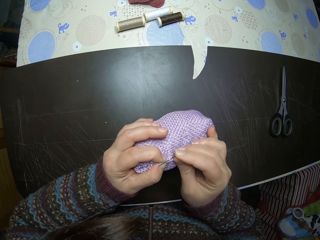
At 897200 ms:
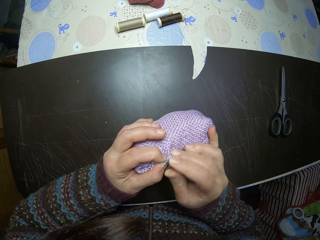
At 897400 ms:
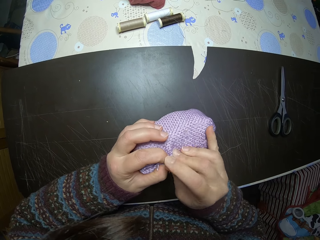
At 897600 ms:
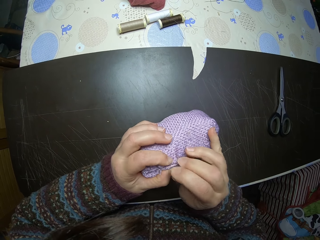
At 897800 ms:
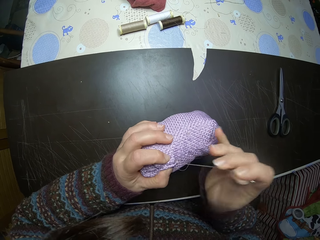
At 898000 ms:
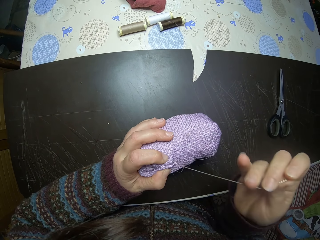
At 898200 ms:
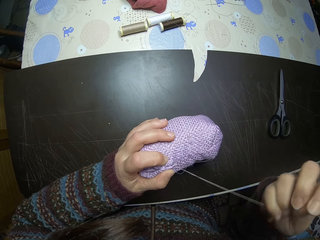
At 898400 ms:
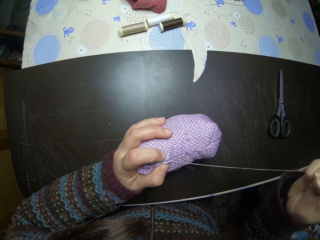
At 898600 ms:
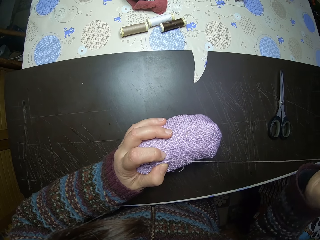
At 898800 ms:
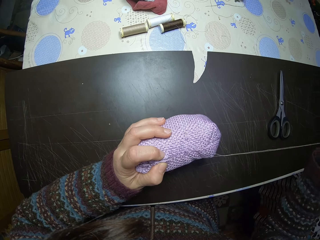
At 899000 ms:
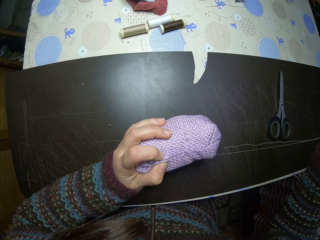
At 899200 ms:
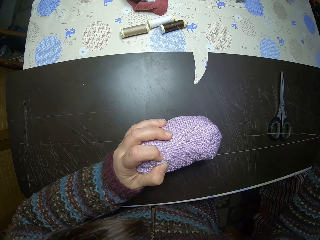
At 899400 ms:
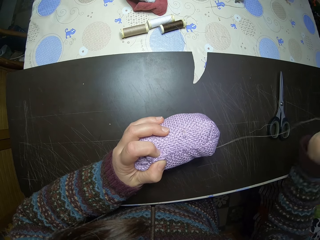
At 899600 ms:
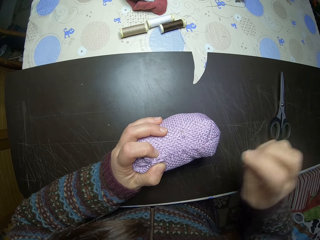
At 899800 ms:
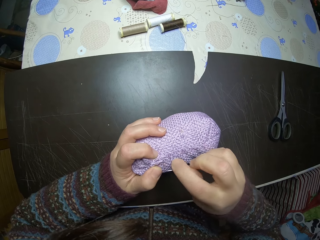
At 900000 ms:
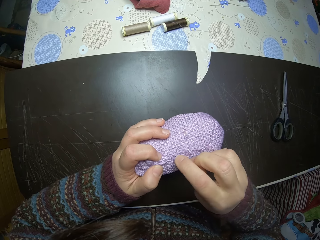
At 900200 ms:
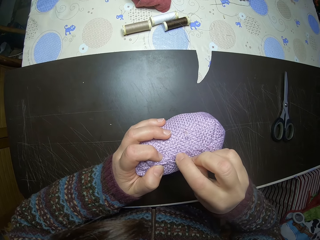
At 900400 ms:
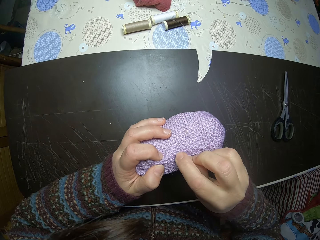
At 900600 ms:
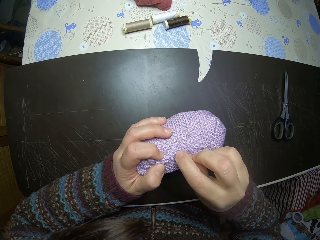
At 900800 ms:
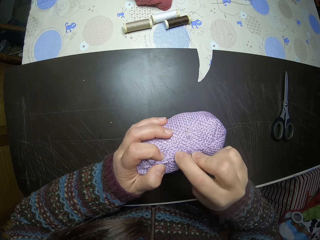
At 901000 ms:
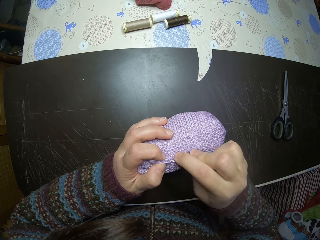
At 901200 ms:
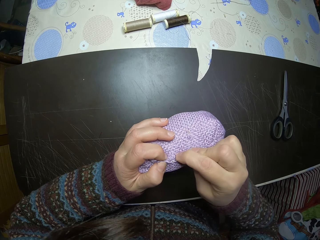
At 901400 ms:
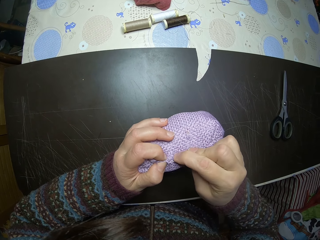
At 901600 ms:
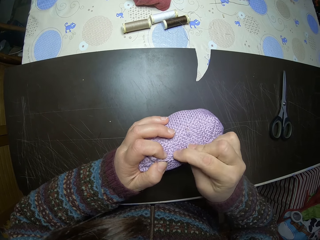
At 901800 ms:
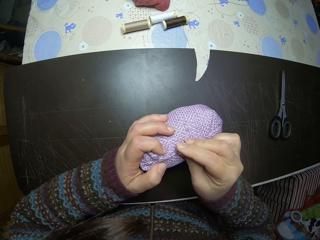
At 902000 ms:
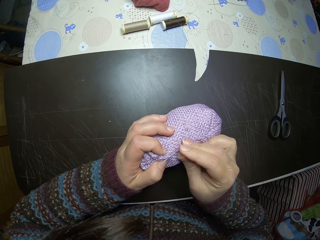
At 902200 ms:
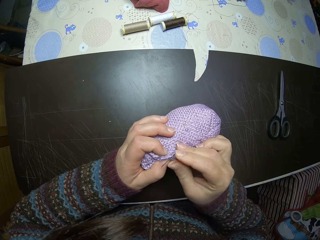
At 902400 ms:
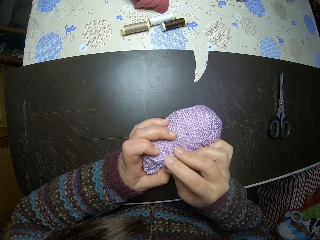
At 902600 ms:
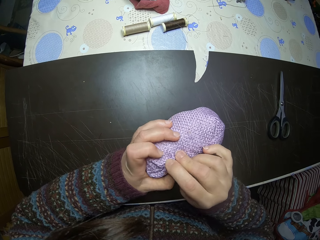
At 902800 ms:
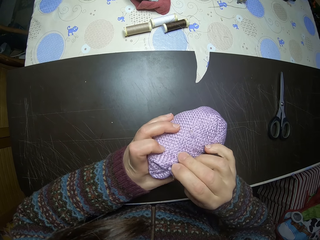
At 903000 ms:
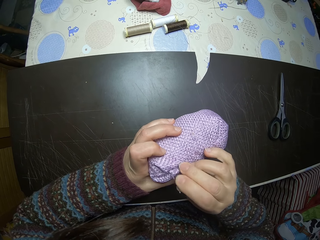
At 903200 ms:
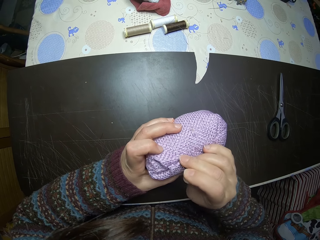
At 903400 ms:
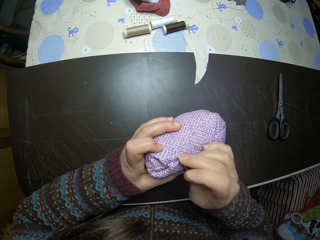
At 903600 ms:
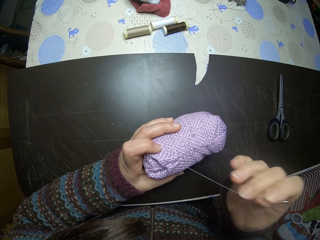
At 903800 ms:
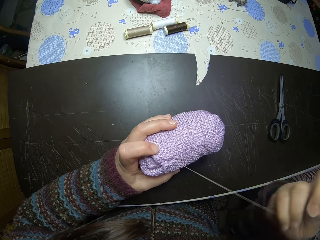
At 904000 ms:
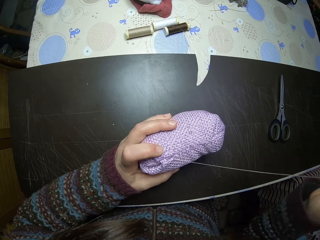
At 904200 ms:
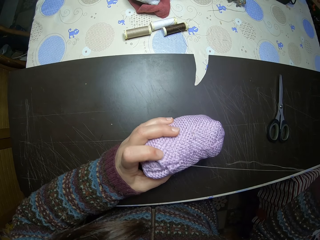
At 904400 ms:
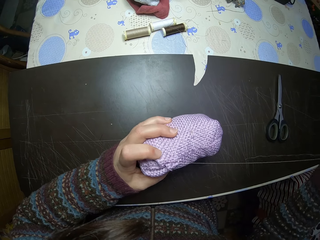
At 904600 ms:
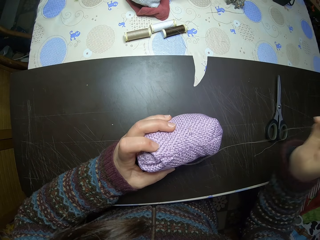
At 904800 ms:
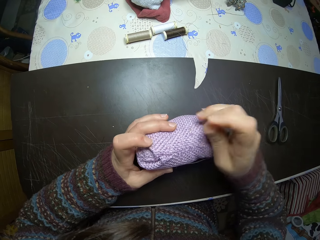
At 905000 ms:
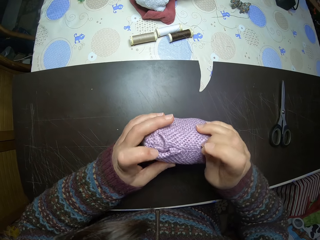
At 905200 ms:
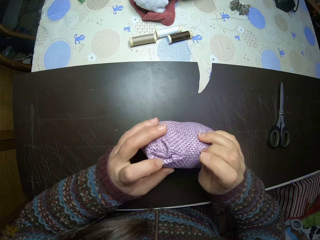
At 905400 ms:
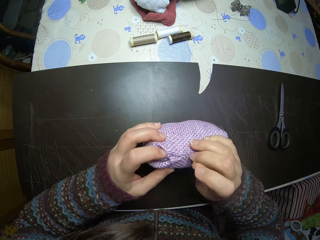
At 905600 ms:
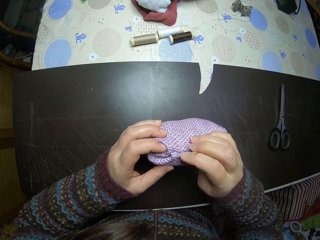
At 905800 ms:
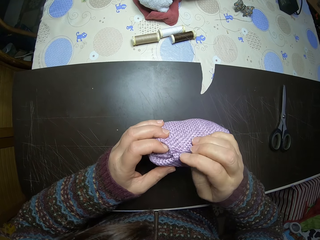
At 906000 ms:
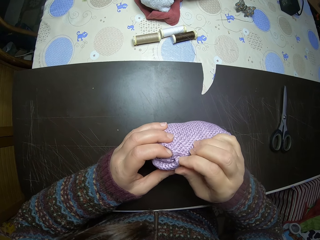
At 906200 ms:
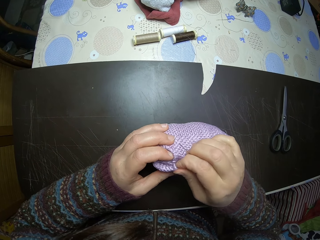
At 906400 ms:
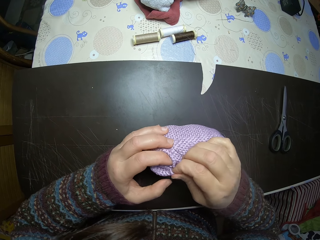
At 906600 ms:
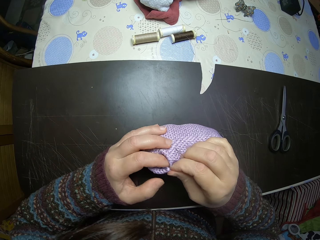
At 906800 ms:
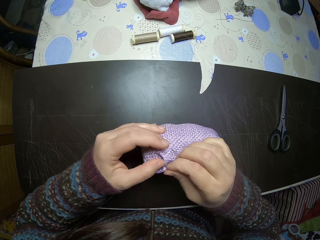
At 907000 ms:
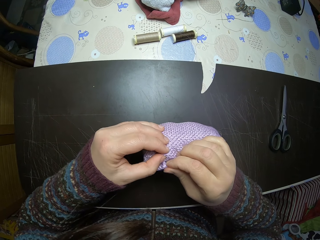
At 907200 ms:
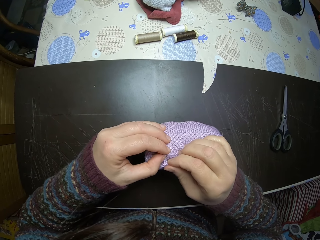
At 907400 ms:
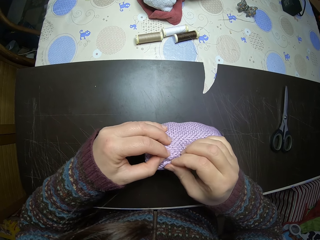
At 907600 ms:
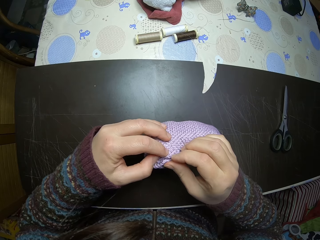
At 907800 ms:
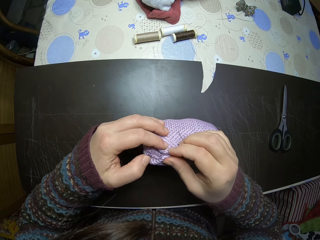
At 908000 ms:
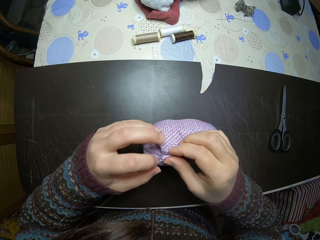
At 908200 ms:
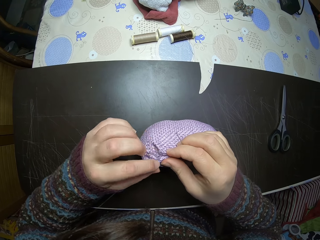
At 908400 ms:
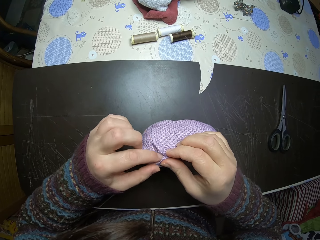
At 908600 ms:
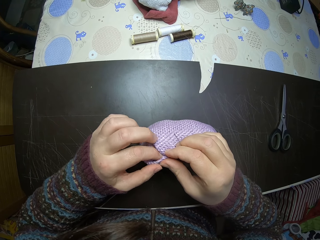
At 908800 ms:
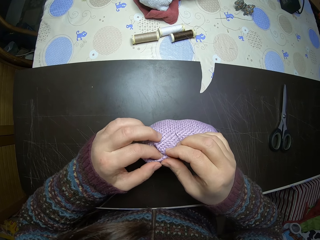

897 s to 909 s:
The camera wearer stitches the stuffed fabric together. They align the cloth well.

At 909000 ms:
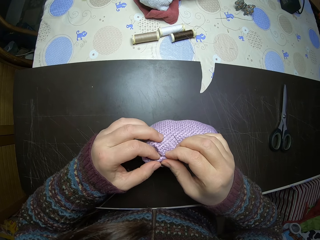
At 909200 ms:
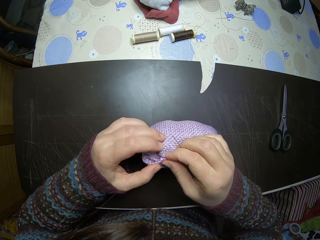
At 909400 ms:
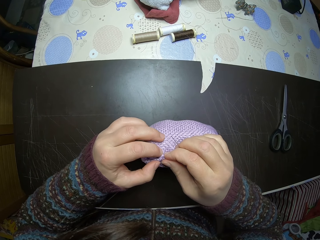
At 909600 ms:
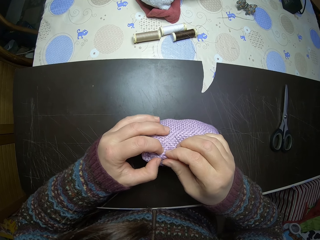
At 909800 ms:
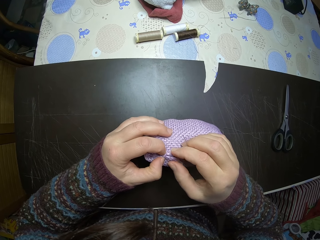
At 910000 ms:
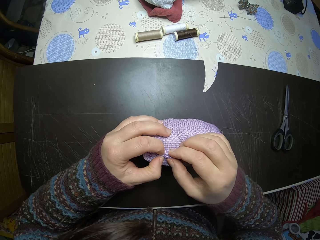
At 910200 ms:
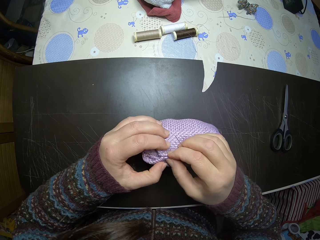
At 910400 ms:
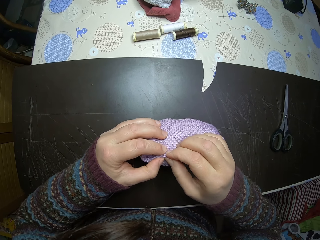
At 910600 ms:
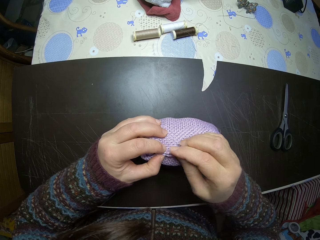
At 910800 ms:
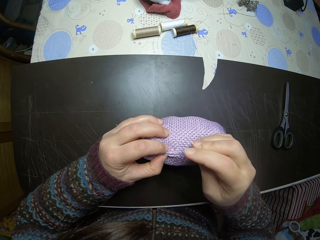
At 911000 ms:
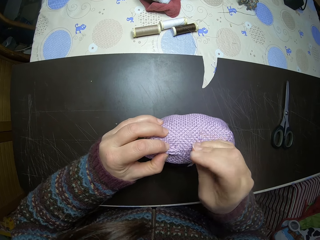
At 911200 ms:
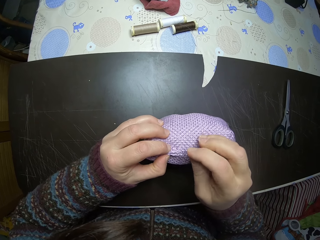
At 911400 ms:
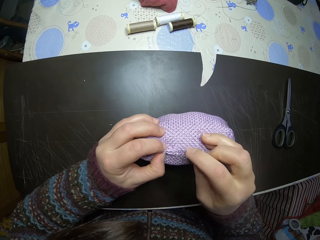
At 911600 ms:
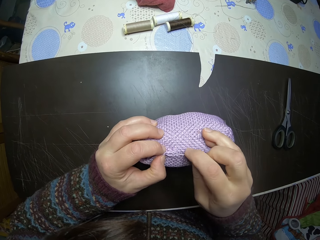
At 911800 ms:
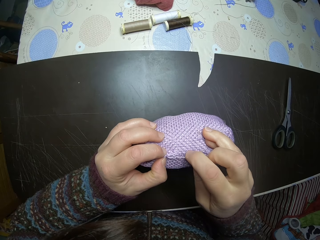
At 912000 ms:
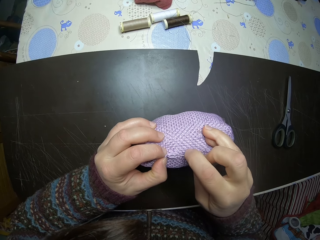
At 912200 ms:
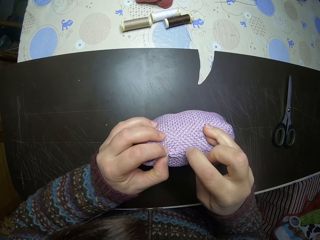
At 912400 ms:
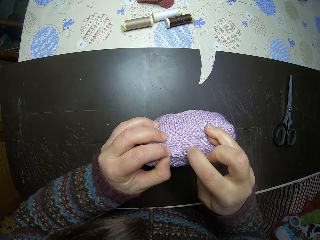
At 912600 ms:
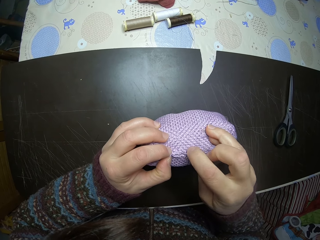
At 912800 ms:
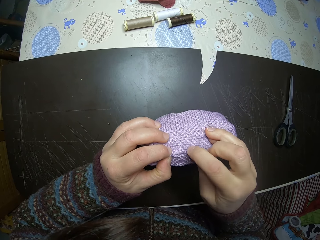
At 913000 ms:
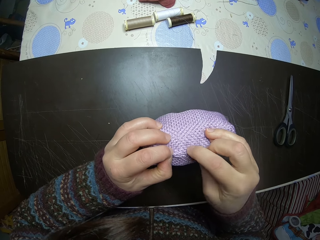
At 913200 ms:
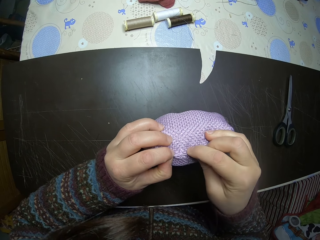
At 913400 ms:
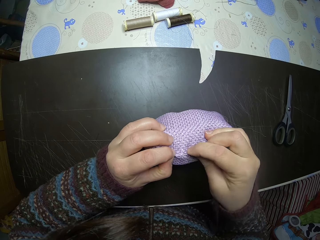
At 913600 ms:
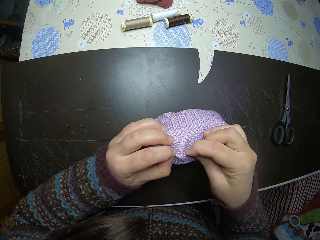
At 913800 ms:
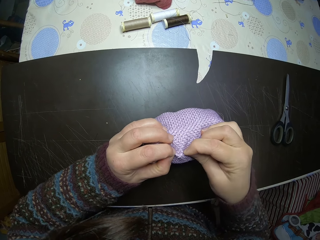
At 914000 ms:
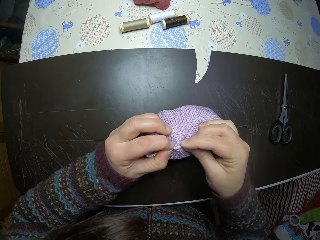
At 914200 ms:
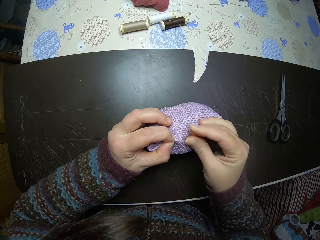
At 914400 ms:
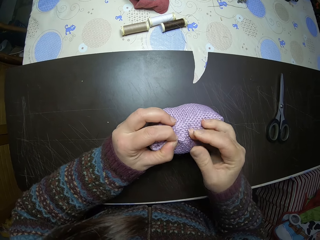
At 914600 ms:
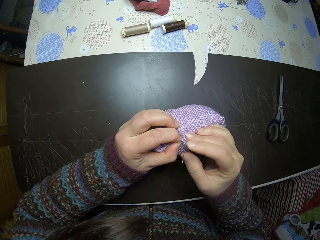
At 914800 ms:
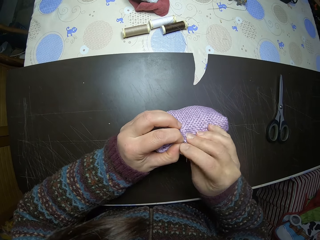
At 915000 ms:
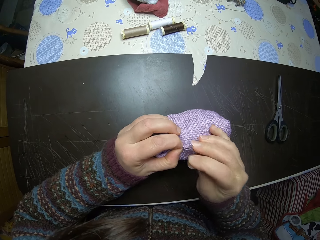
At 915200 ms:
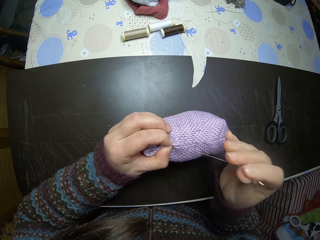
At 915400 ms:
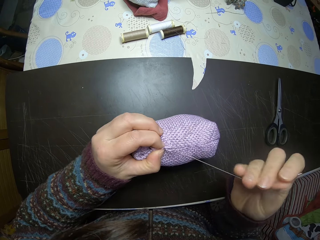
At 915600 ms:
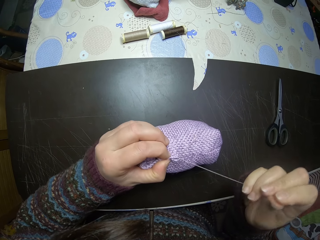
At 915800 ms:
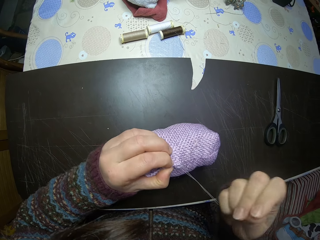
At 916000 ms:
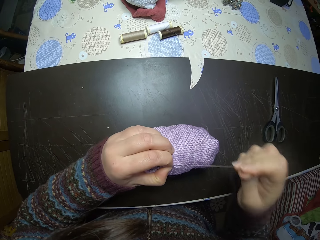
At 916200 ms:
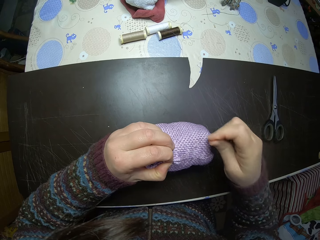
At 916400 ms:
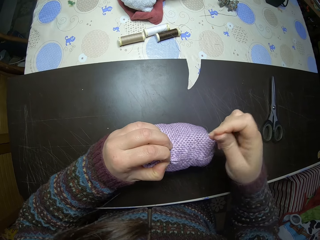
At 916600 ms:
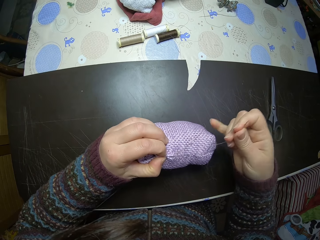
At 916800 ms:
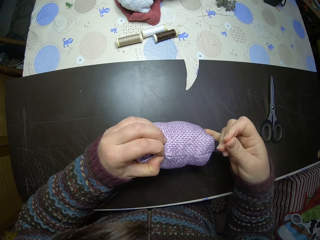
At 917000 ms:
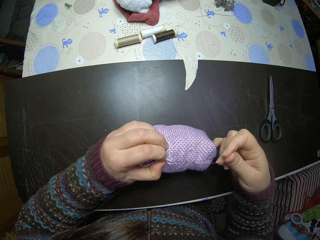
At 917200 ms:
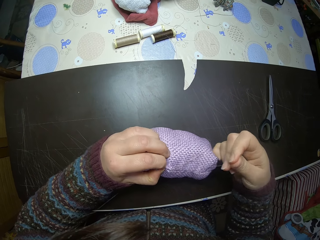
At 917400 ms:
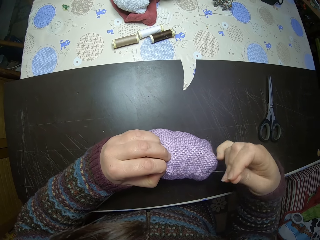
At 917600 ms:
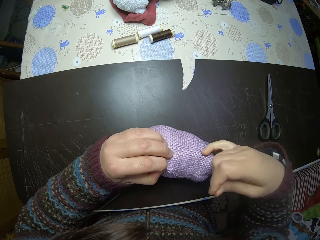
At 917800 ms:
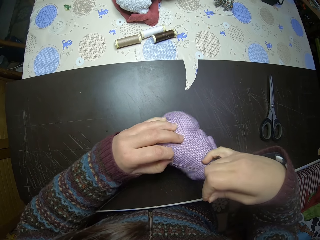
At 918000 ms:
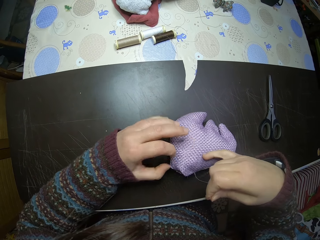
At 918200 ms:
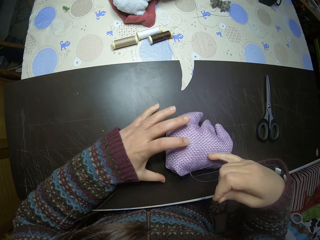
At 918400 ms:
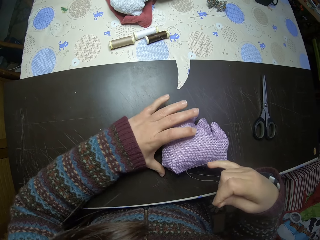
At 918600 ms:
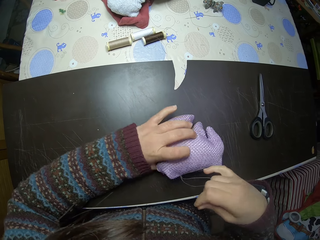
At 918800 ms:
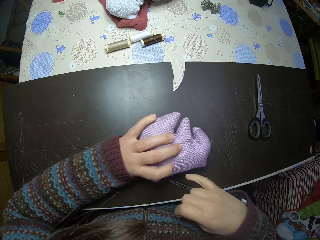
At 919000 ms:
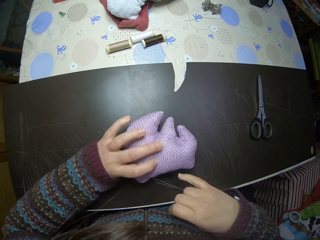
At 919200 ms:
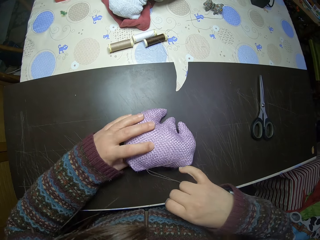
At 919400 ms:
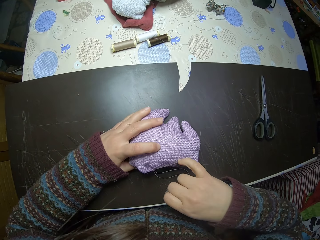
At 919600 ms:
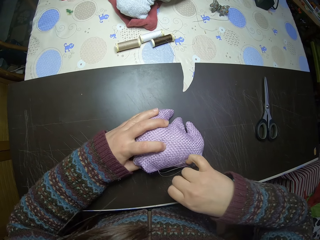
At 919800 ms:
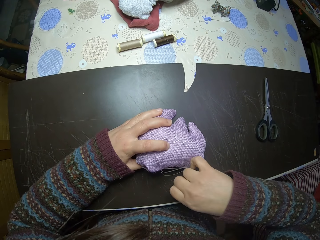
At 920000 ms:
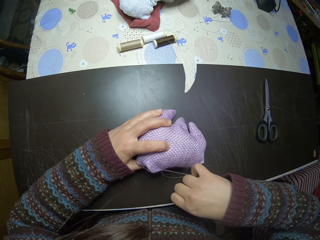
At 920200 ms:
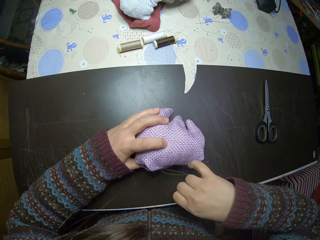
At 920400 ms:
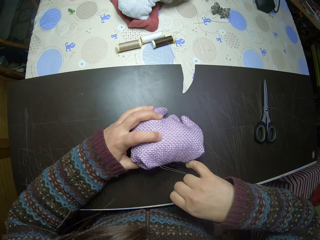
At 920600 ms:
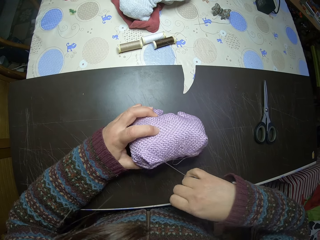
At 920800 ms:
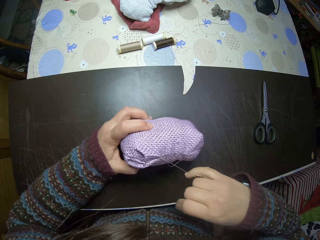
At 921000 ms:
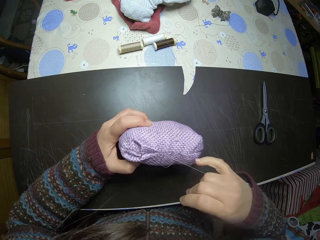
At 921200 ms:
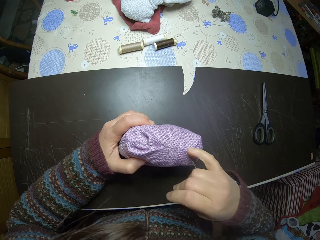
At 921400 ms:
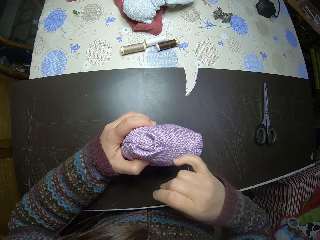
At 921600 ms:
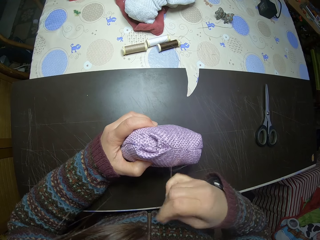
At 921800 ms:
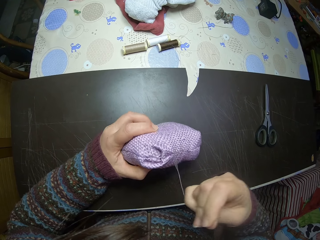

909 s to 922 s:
The camera wearer knits a piece of cloth.
